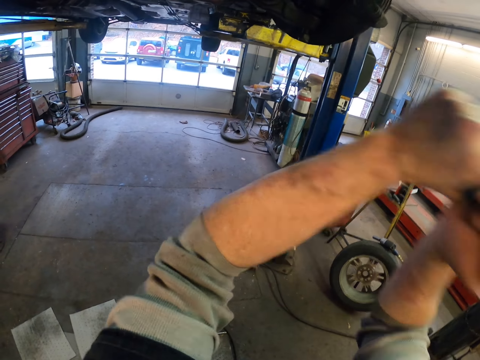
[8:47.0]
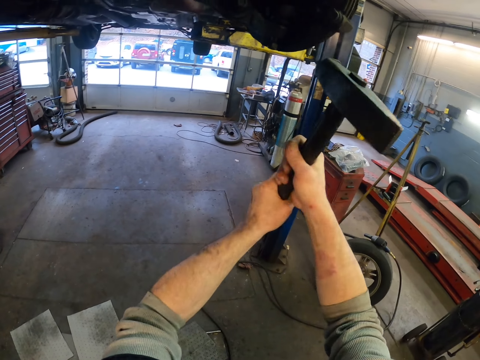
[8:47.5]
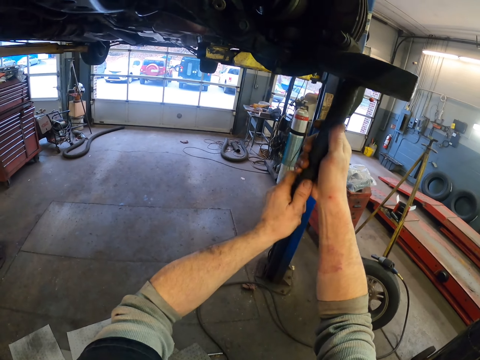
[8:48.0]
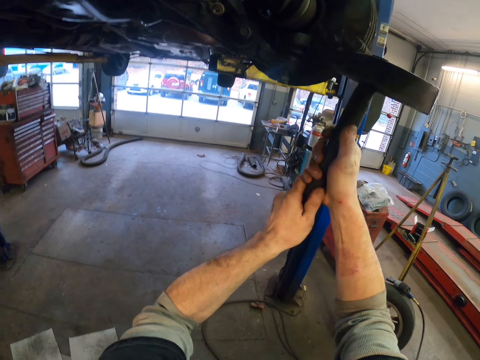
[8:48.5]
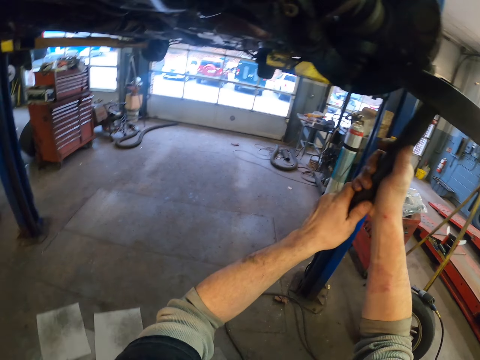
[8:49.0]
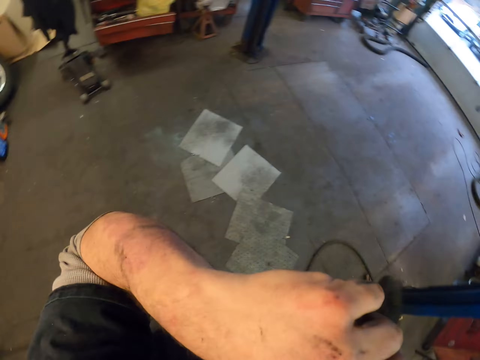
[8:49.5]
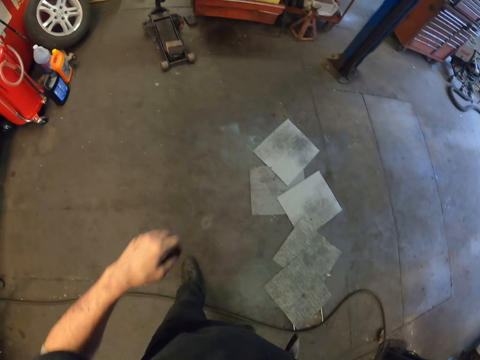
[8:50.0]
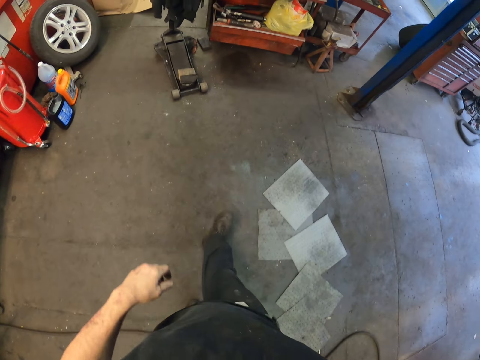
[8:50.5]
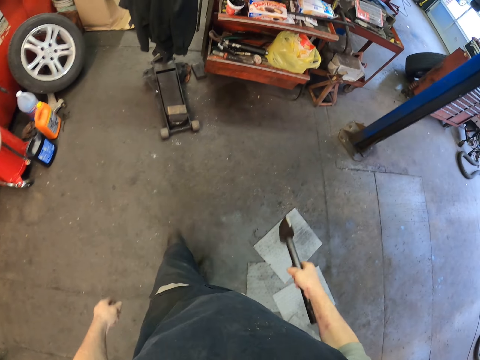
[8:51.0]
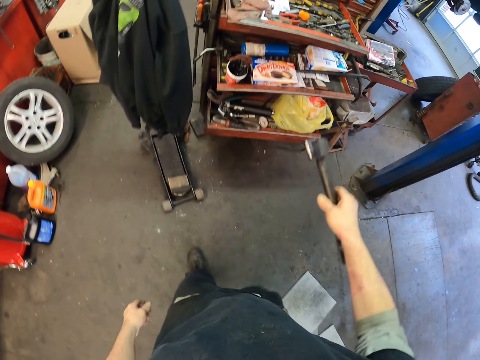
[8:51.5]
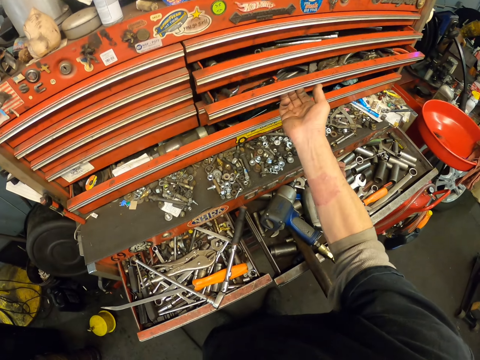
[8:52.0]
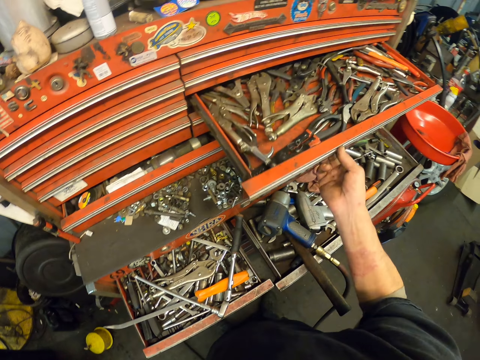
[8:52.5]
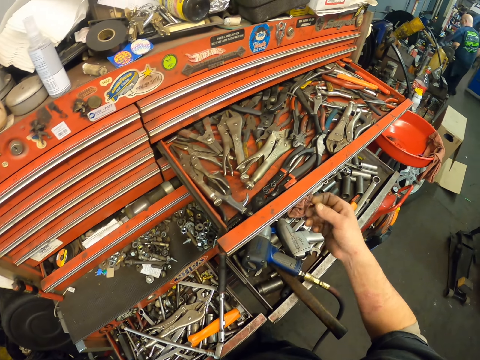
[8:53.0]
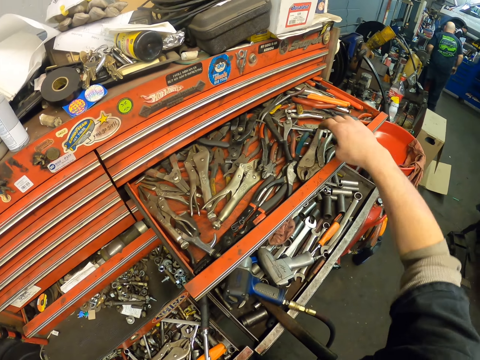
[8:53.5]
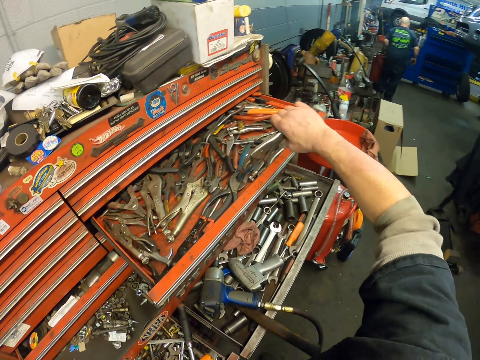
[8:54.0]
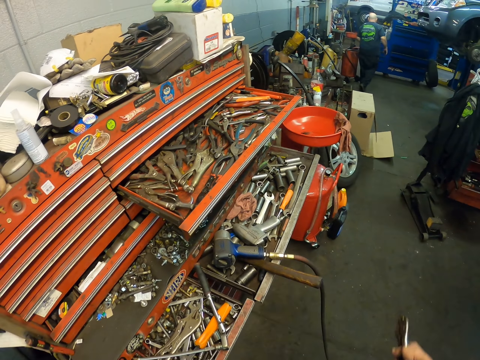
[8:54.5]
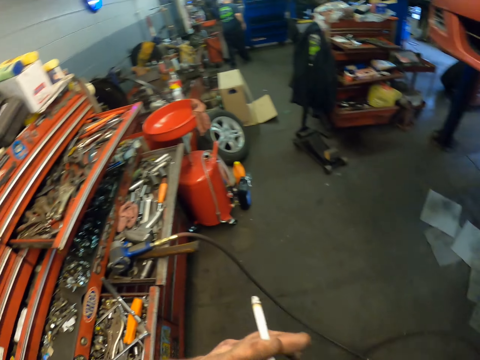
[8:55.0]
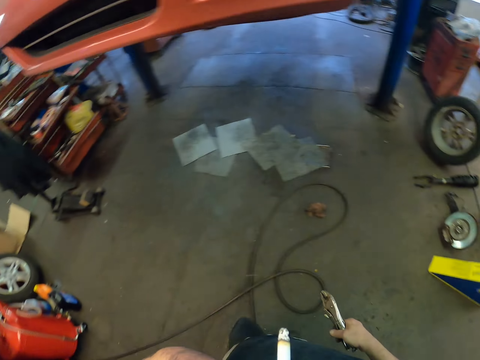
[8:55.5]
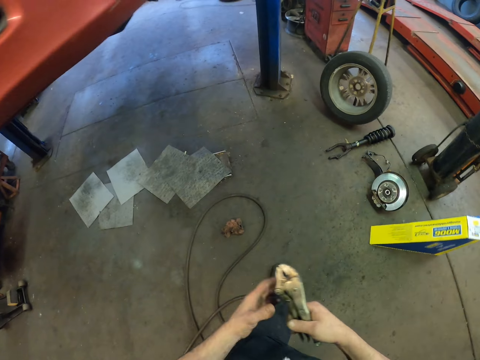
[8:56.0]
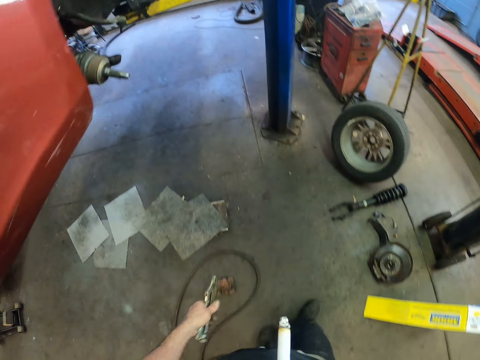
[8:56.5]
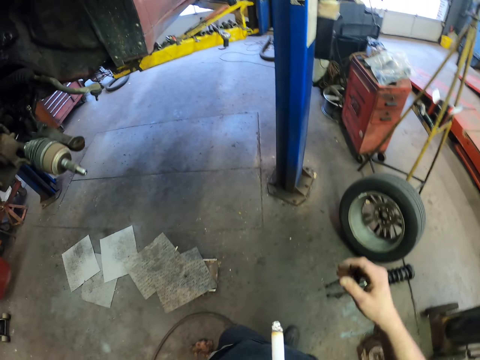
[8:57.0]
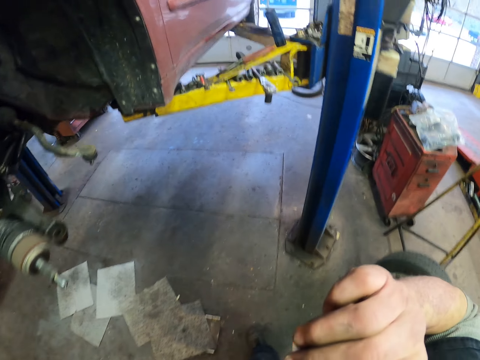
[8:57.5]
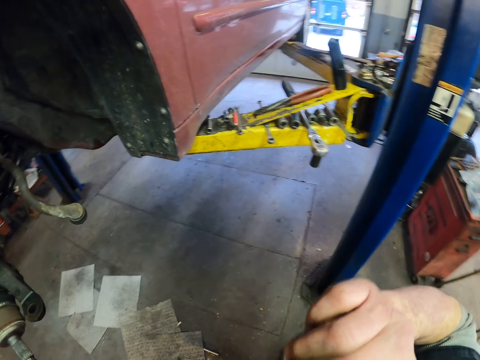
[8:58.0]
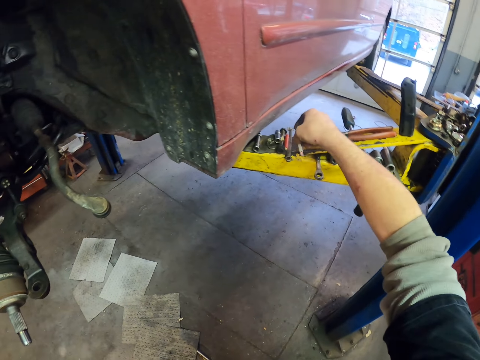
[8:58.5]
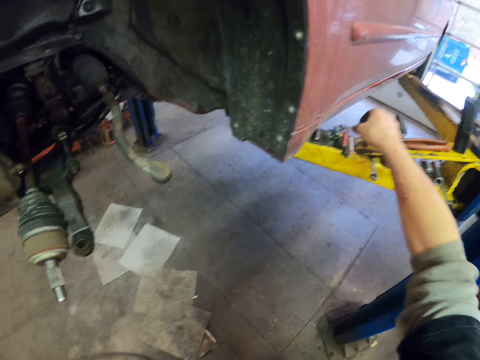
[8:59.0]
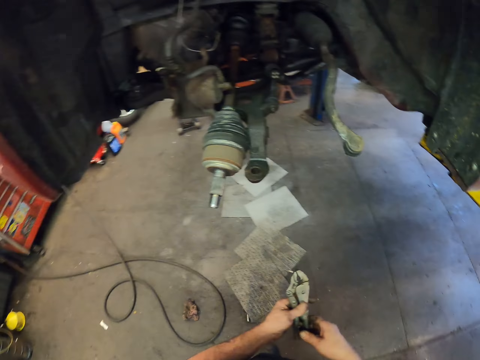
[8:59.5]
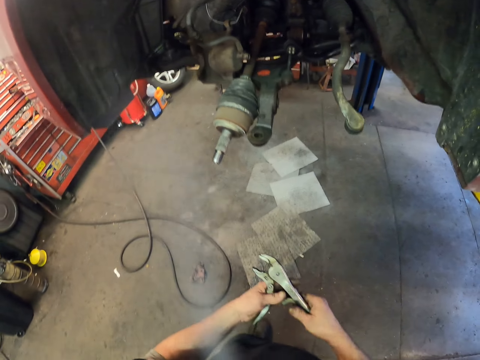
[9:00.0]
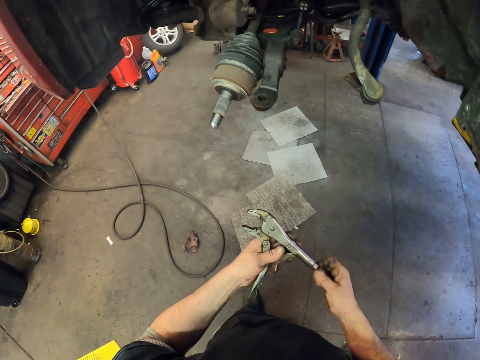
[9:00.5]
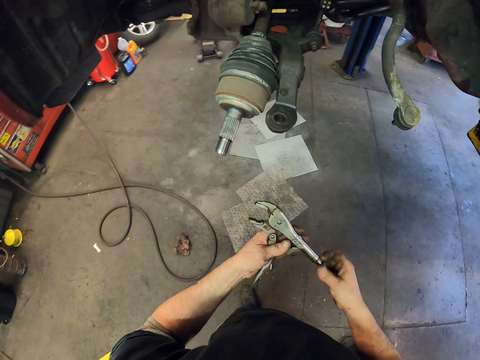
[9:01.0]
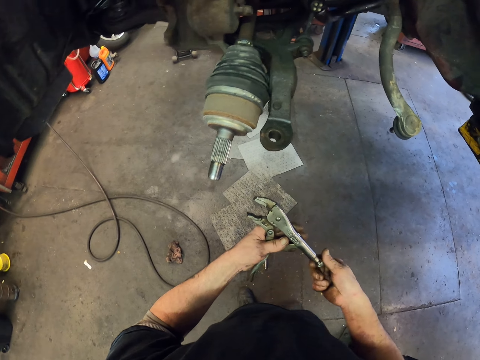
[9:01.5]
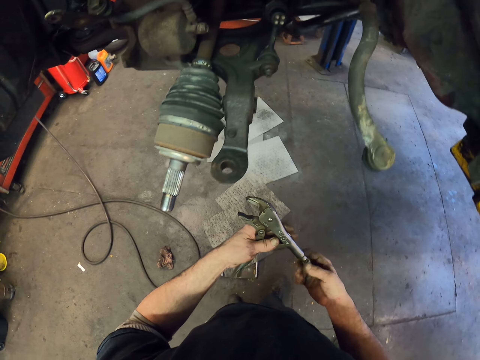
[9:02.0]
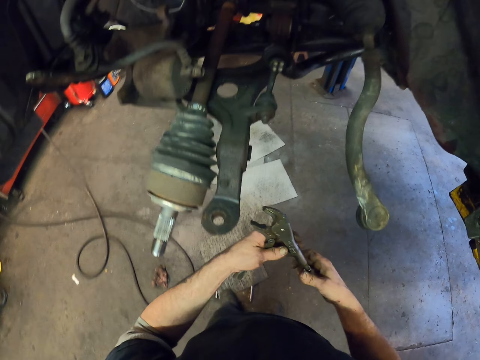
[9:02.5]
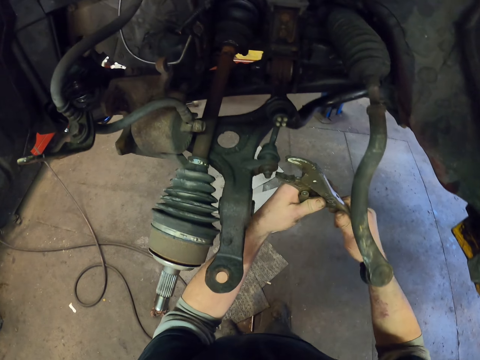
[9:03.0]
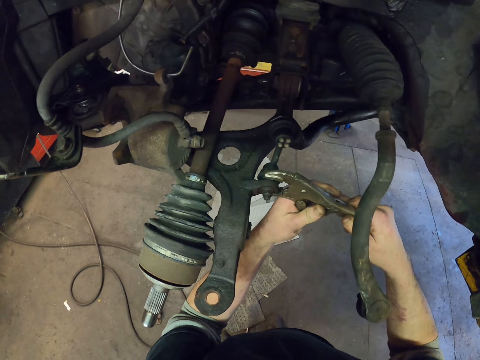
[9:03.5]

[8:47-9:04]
The camera wearer walks around and opens the drawer. They pick the spanner from the tools. They walk around. They pick something. They open the spanner.

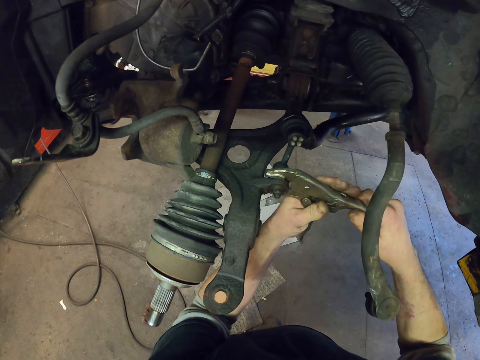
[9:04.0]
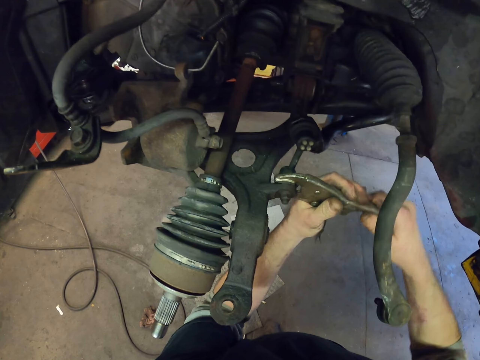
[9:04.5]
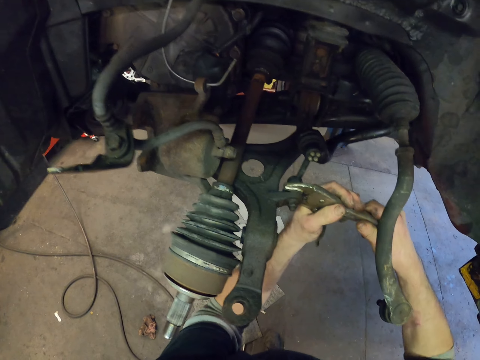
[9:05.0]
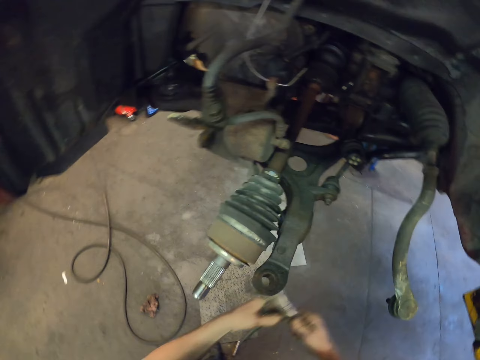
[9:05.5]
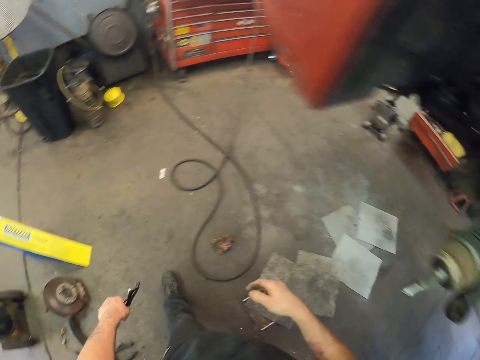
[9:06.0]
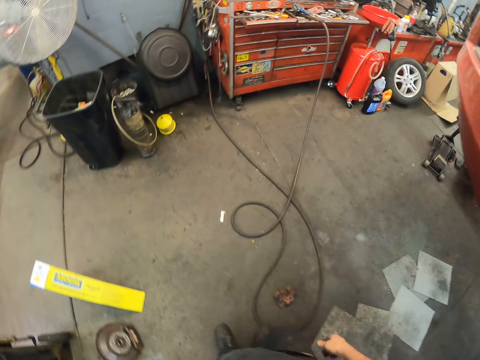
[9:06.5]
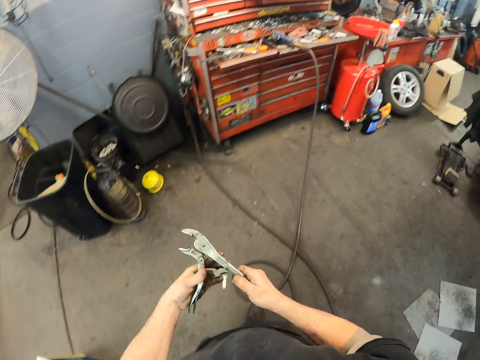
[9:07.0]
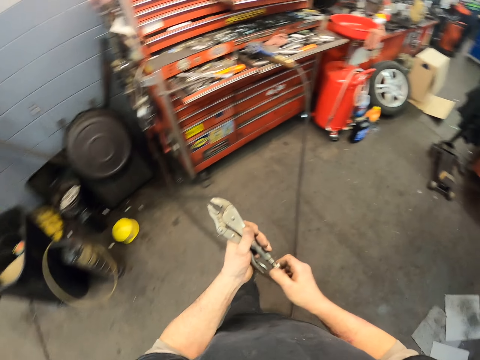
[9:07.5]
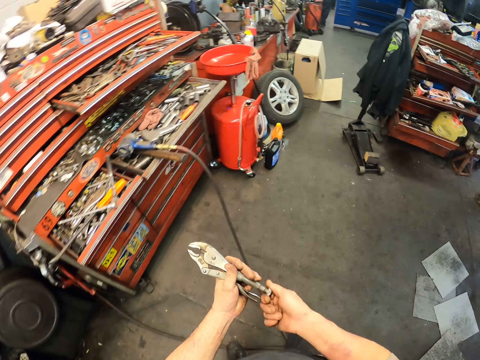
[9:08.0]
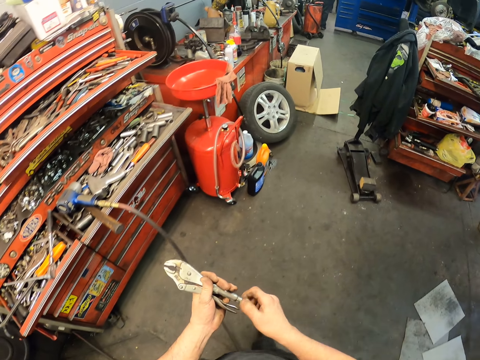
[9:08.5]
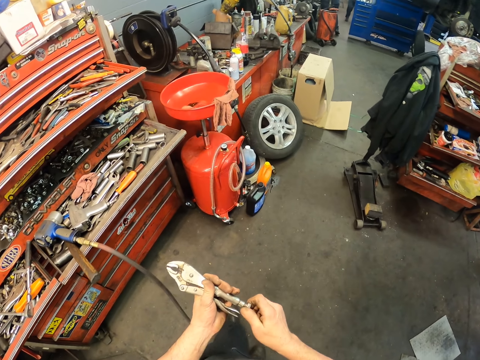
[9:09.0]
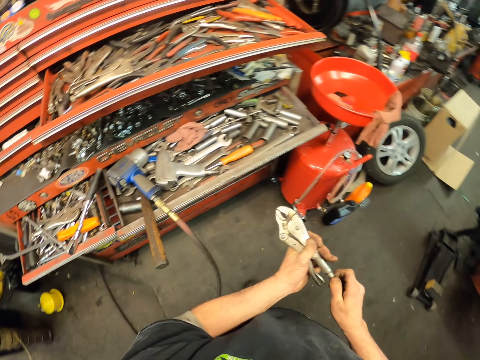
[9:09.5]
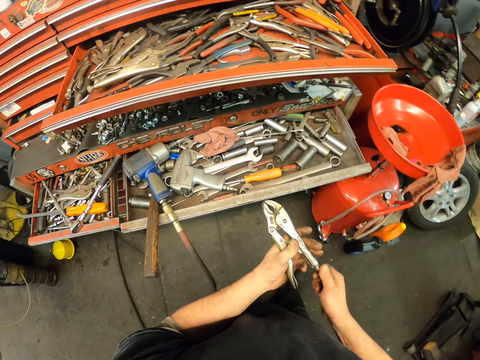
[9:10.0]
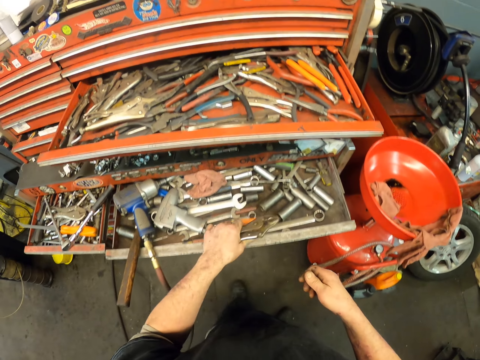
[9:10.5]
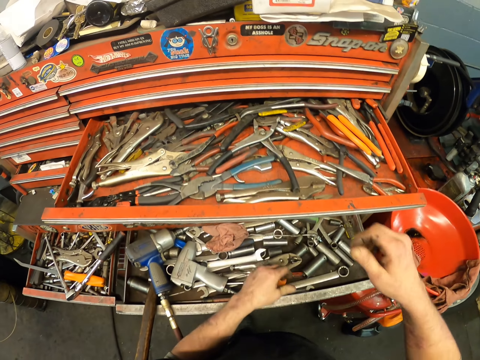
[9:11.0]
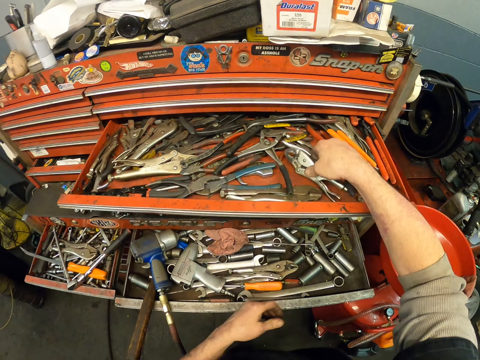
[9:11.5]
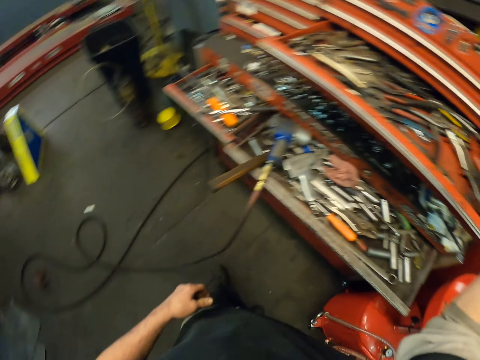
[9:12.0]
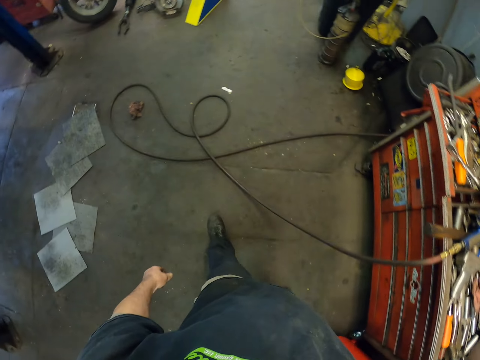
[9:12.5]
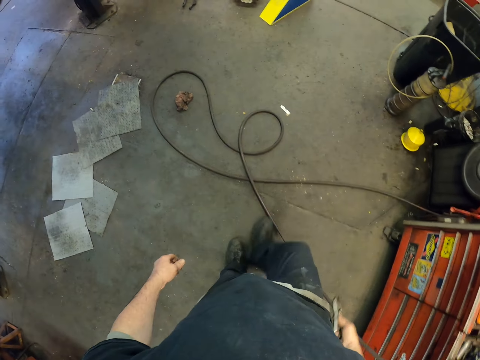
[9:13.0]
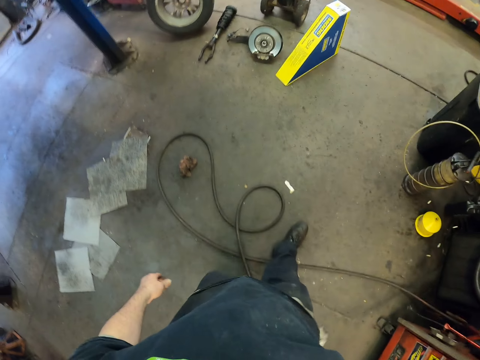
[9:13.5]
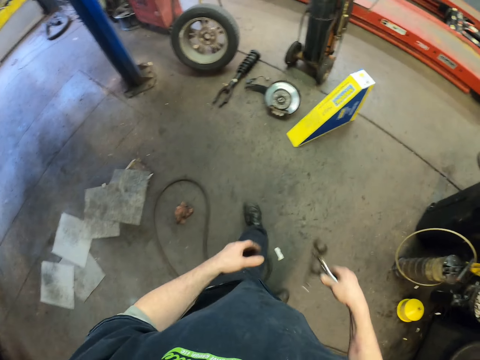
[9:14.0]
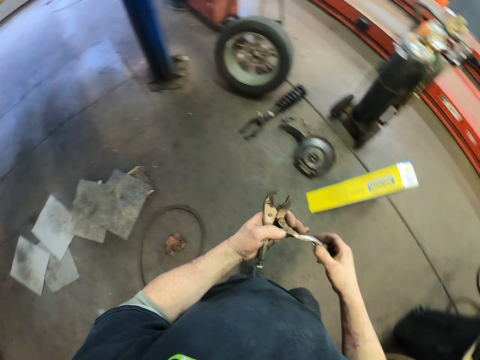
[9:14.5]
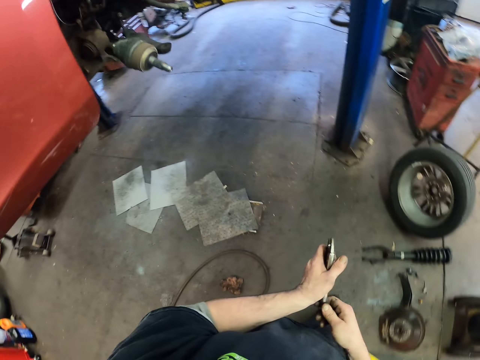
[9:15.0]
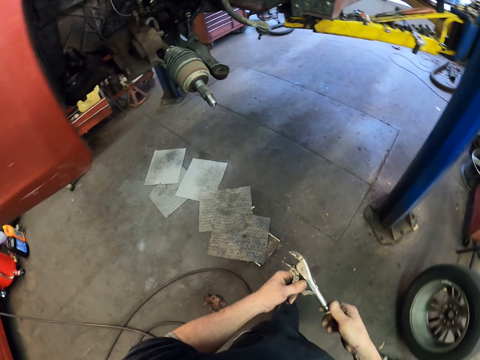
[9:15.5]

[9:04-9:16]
The camera wearer tightens the bolt. They walk around. They put back the spanner to the tools. They pick another spanner from the tools.
